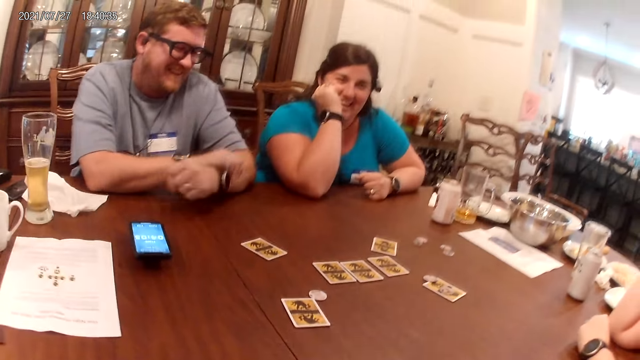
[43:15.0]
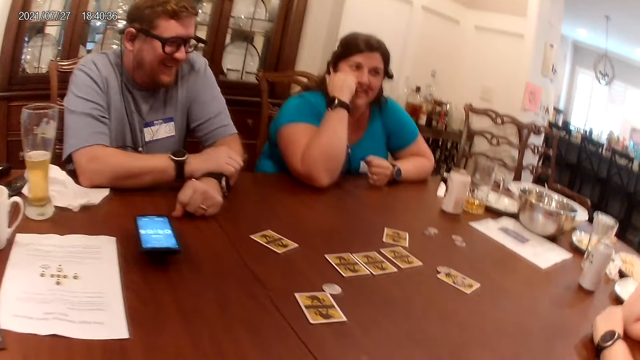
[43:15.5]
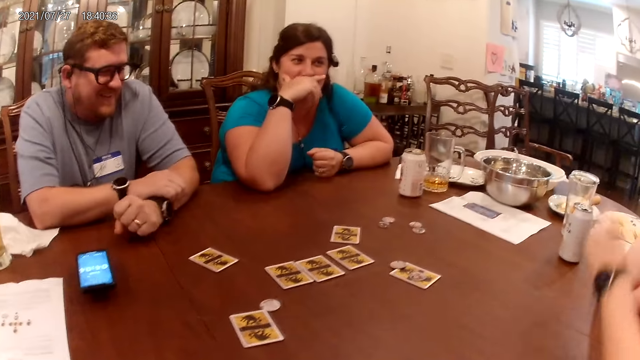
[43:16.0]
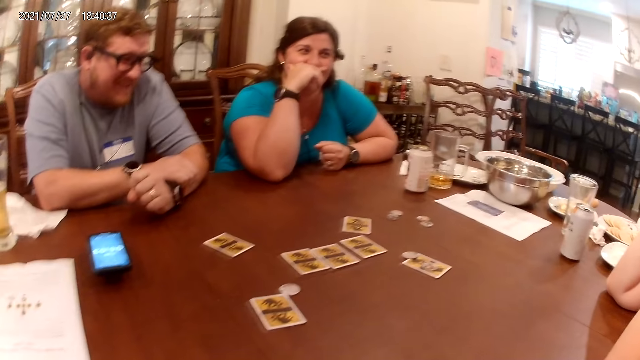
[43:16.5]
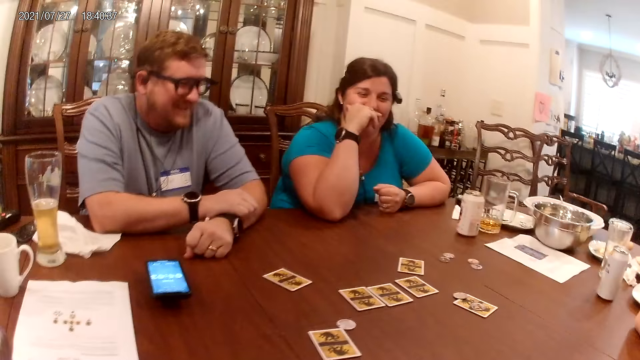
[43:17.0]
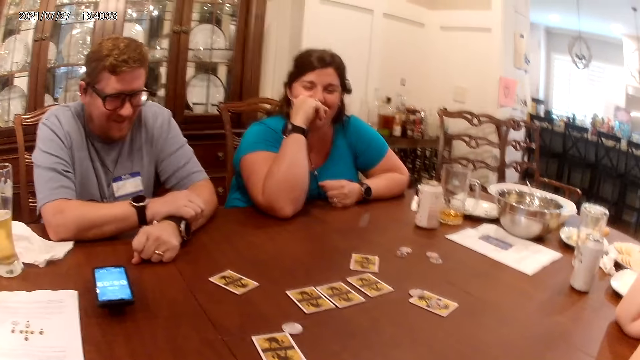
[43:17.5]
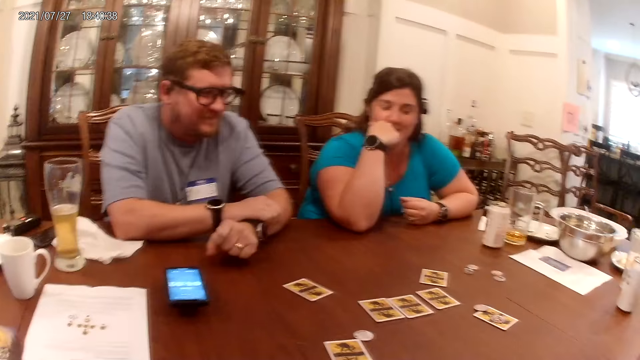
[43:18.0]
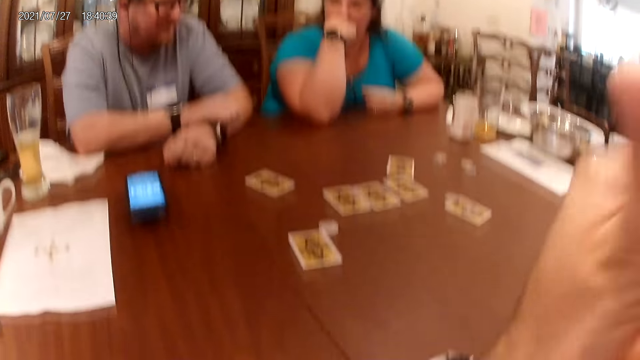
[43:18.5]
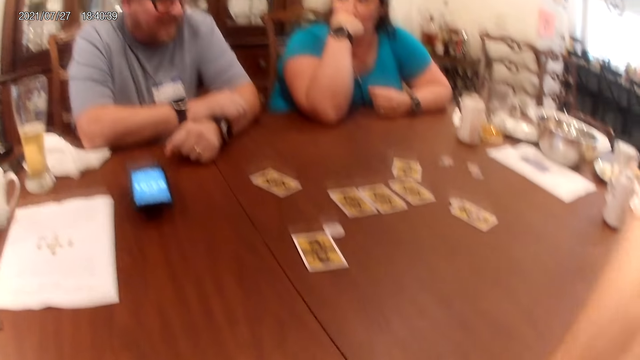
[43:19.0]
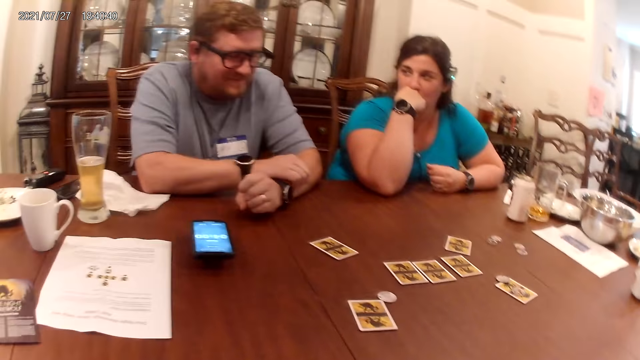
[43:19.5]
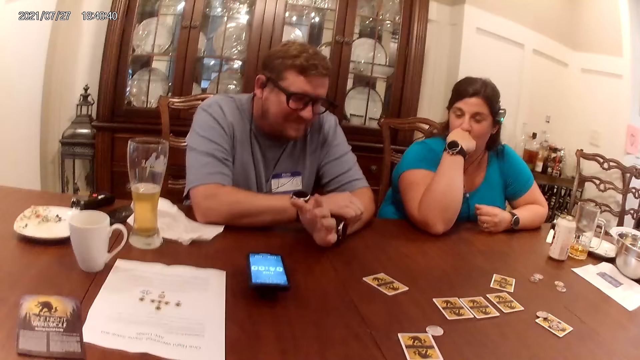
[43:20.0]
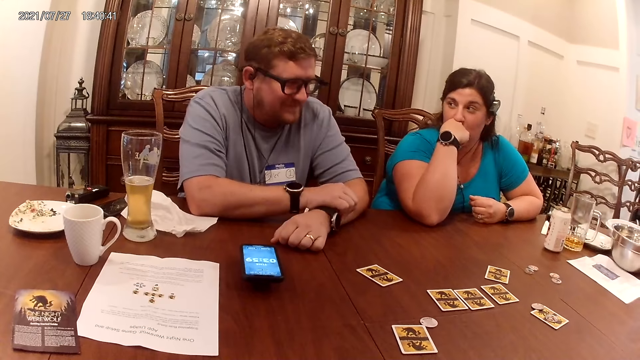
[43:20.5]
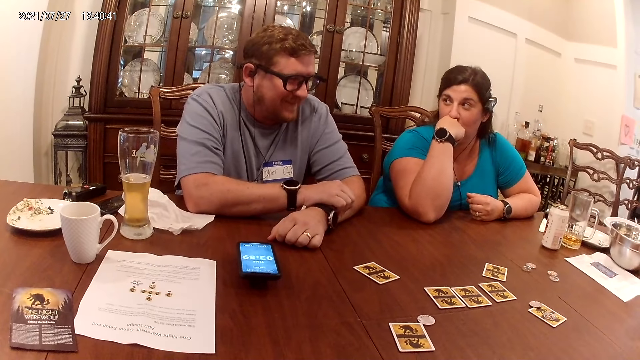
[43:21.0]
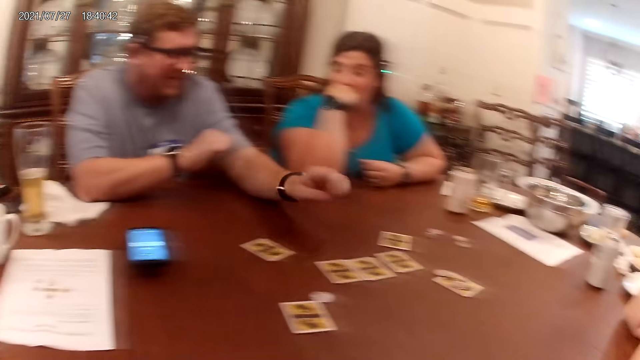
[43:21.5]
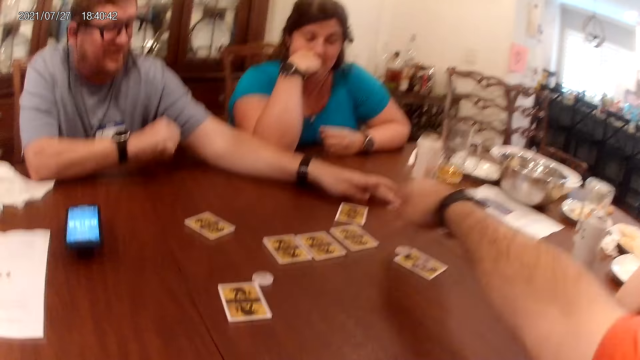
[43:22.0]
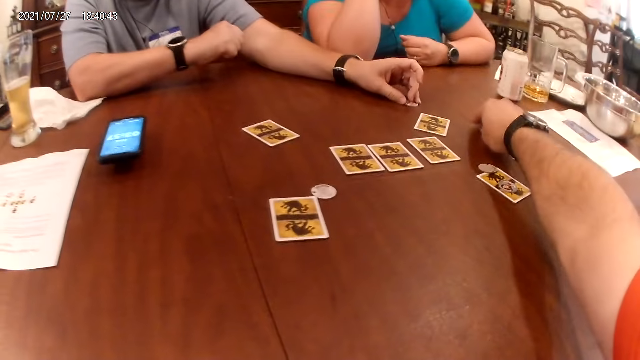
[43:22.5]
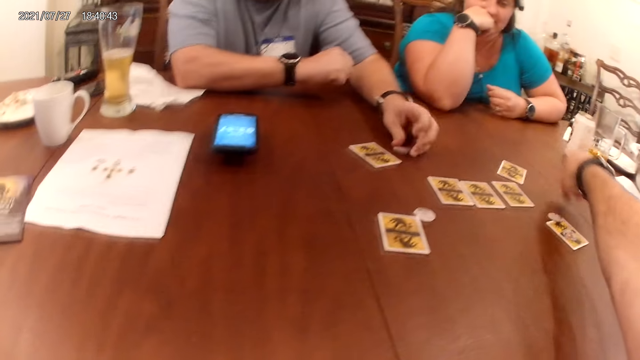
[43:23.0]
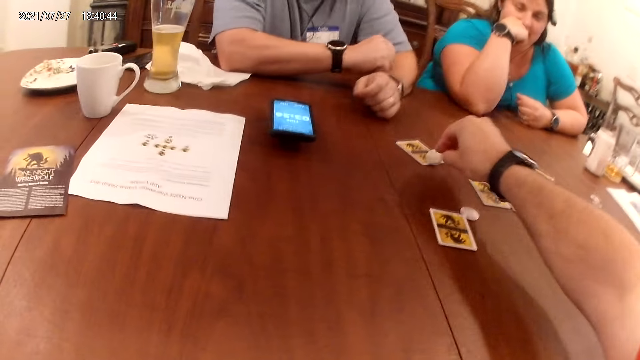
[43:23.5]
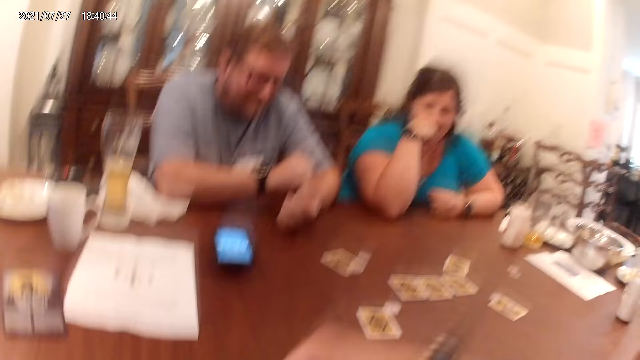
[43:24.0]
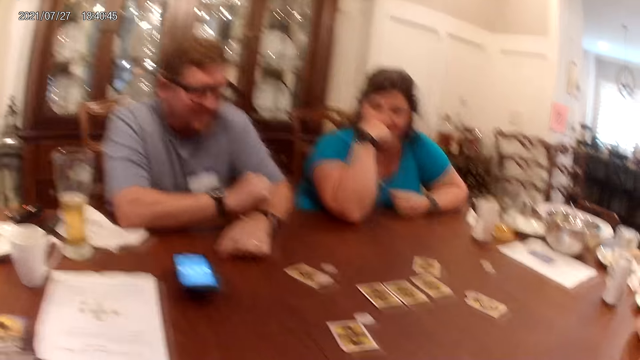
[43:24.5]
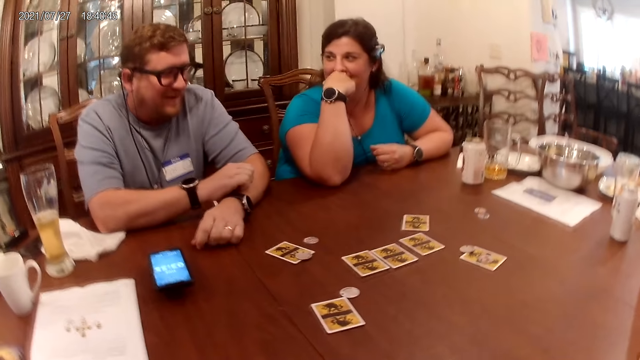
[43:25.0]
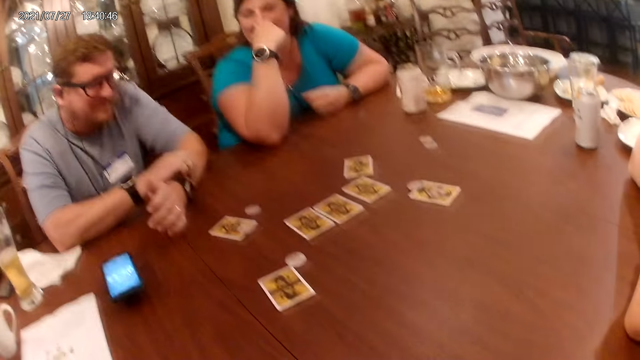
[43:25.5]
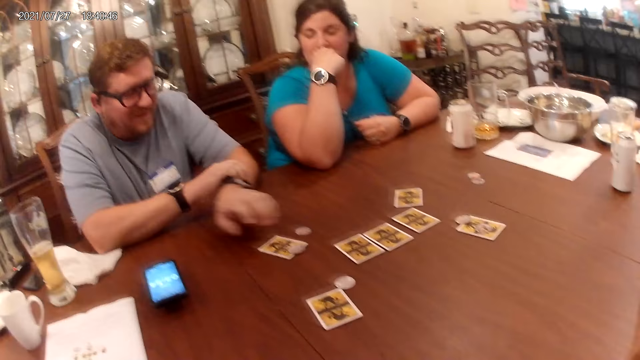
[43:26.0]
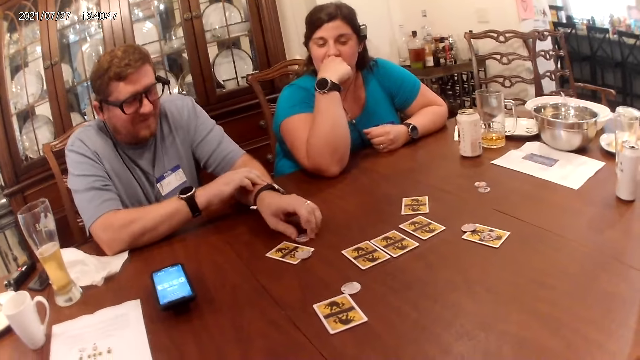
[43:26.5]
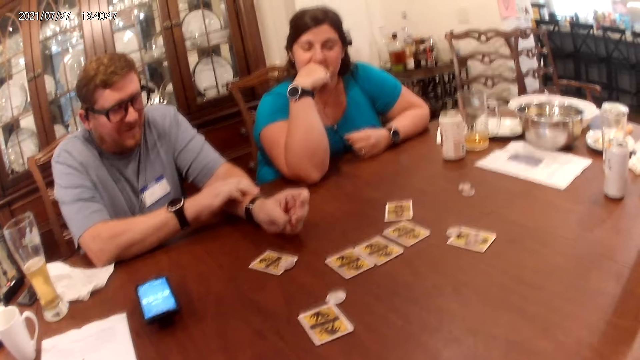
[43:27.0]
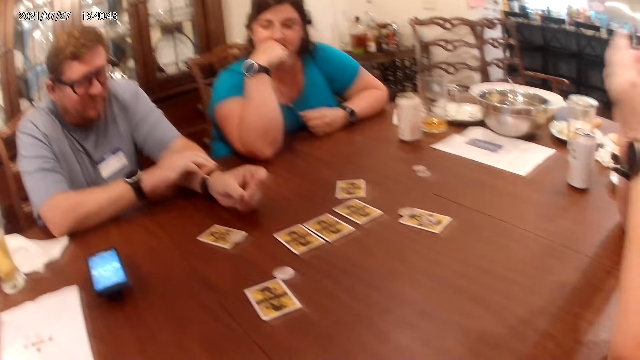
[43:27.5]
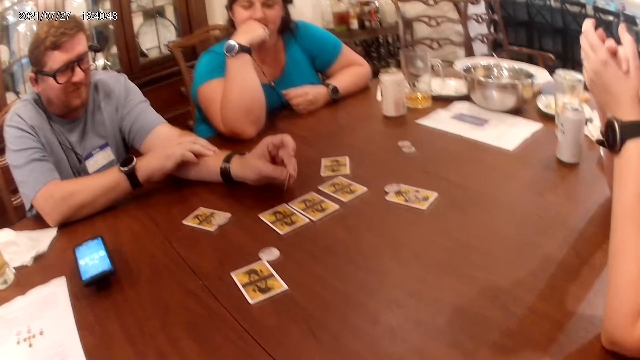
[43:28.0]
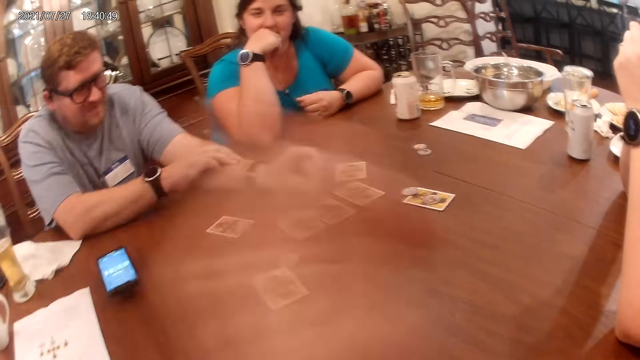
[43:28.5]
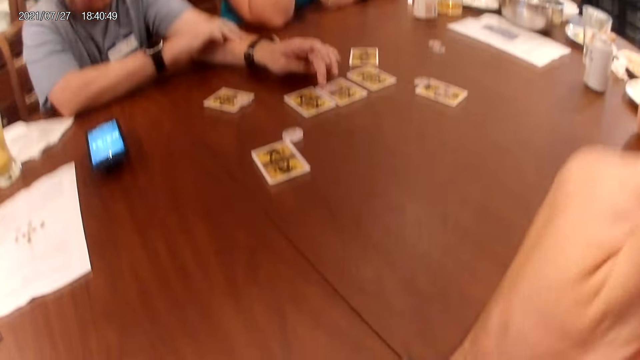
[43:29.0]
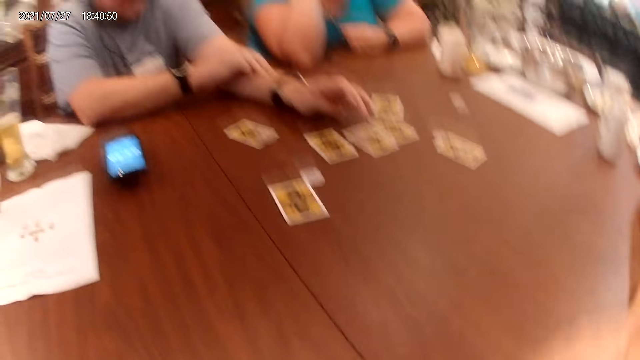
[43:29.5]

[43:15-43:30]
A woman touches the table with her left hand. A man touches the table with his left hand. The camera wearer turns the coin. He looks around. Another man moves a chip on the table with his left hand. The camera wearer moves a chip from the table to a card on the table with his right hand. The first man moves a chip from the table to a card on the table with his left hand. A man turns the coin.

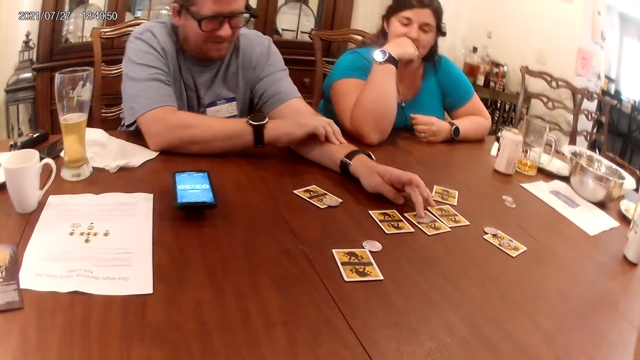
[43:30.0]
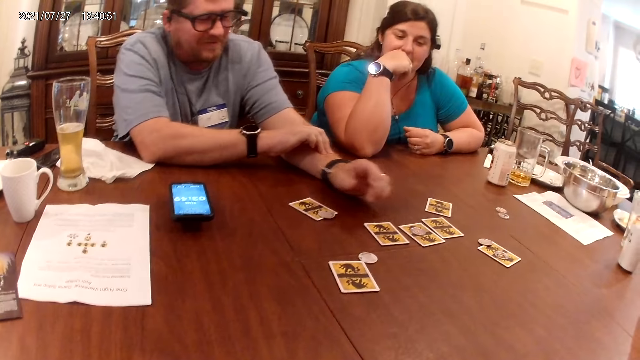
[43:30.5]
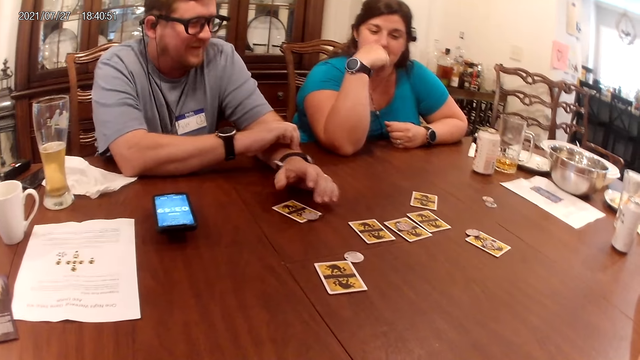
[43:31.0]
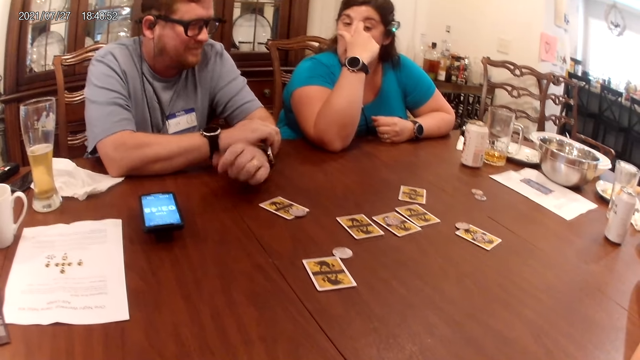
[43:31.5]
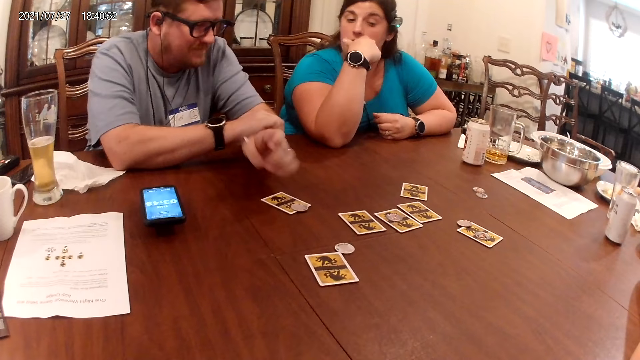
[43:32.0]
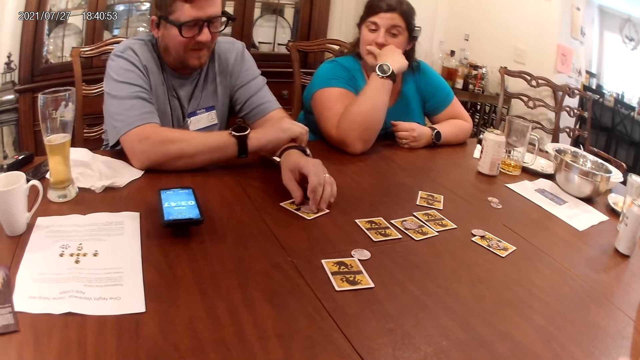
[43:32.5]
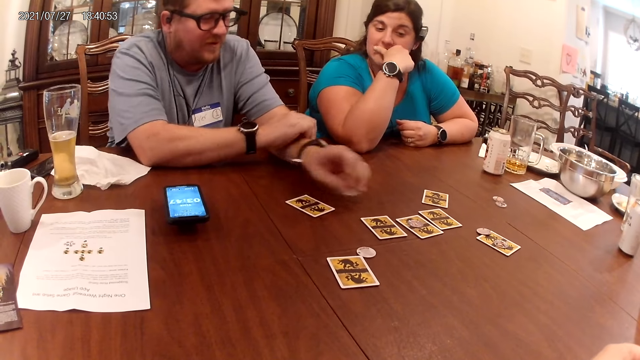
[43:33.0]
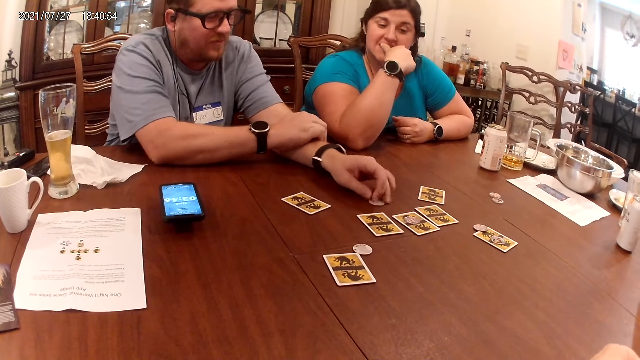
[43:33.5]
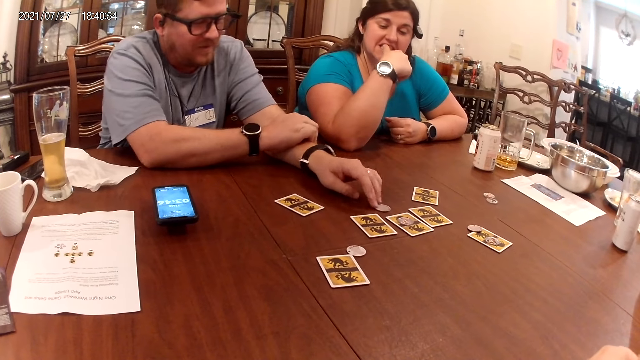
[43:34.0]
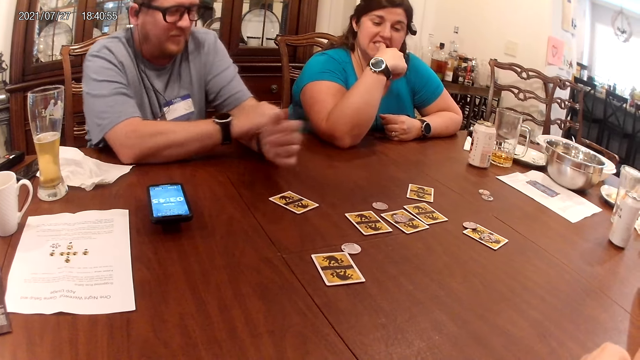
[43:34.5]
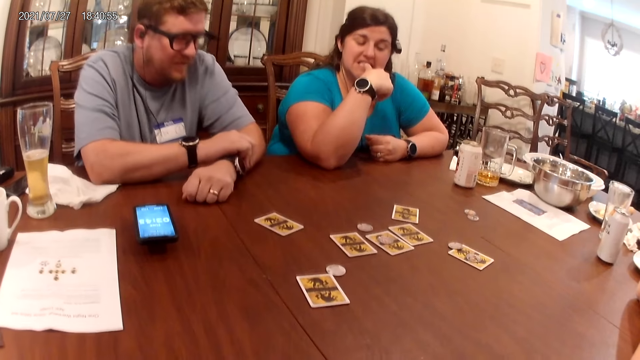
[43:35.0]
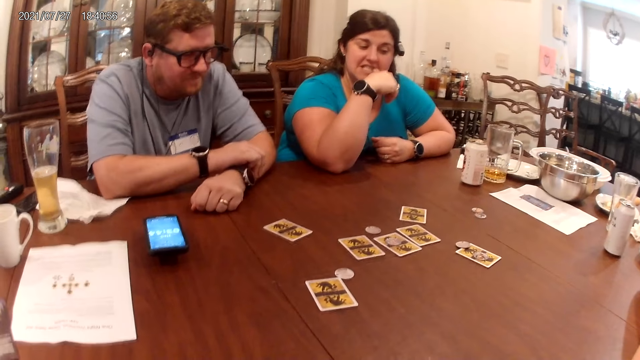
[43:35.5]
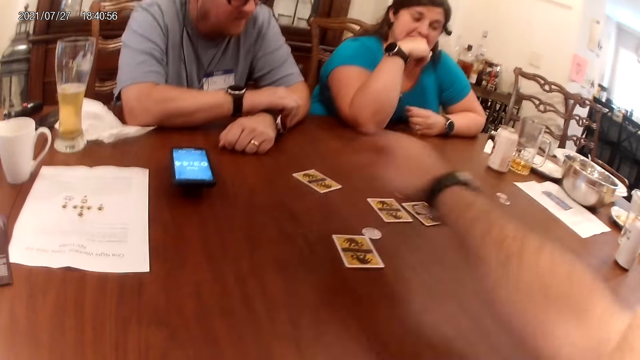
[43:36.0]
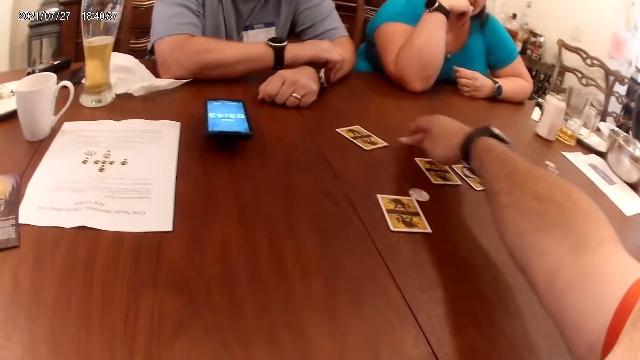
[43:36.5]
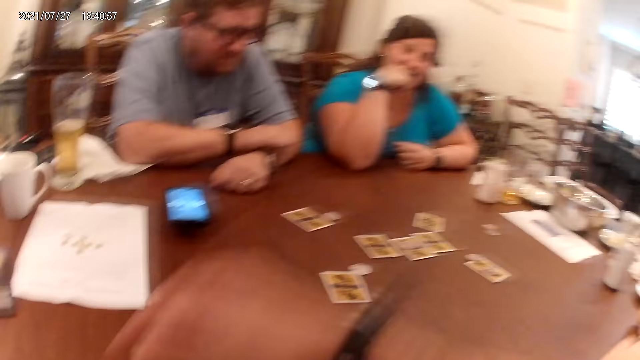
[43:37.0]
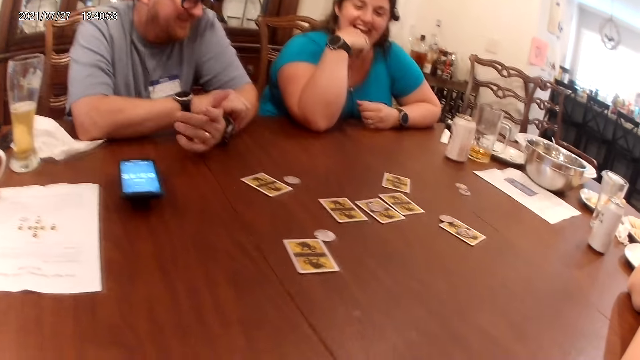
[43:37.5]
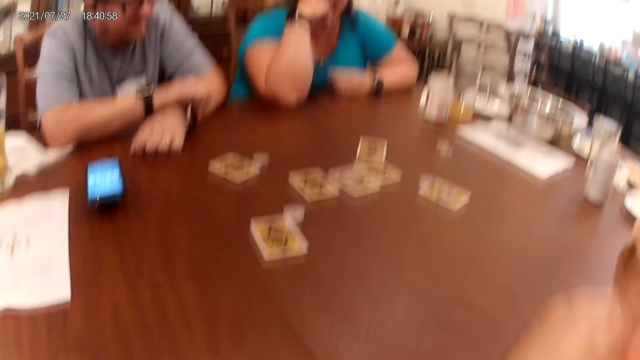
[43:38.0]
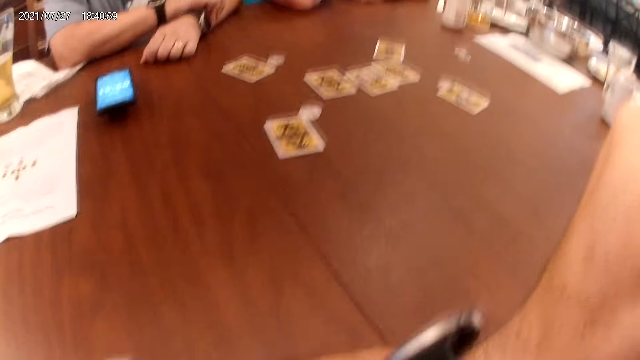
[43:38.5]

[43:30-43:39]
A man moves a chip from the card on the table to the table with his left hand. The man touches the chip on the table with his left hand. The camera wearer moves the chip on the floor with his right hand.
